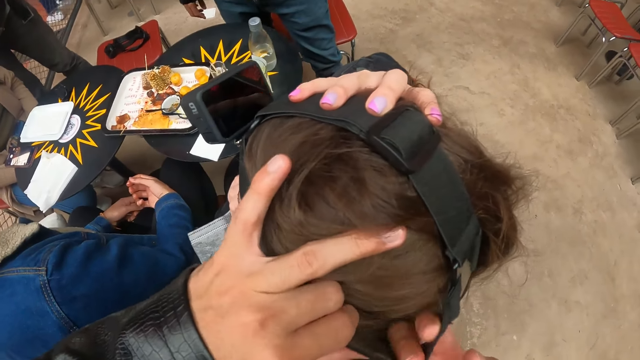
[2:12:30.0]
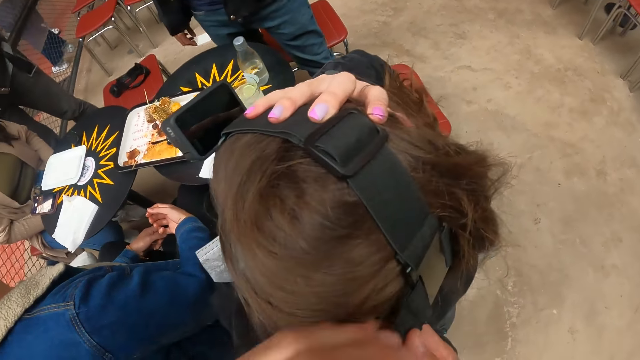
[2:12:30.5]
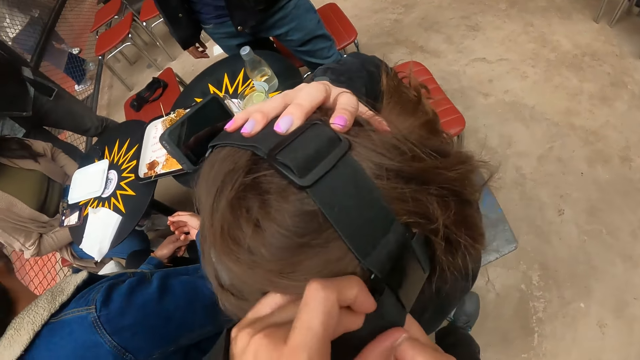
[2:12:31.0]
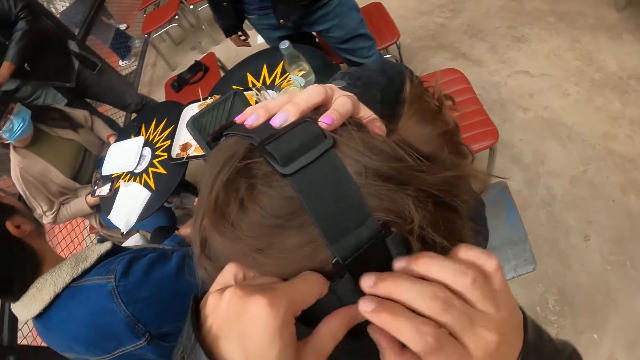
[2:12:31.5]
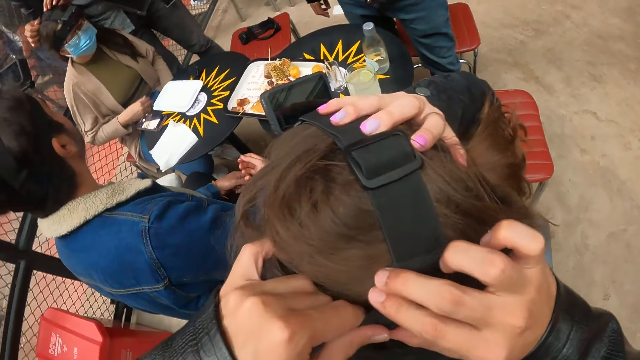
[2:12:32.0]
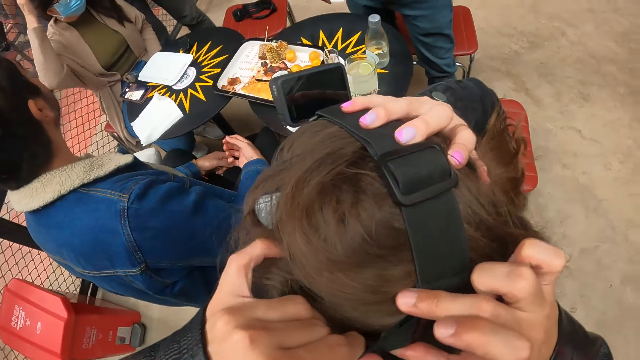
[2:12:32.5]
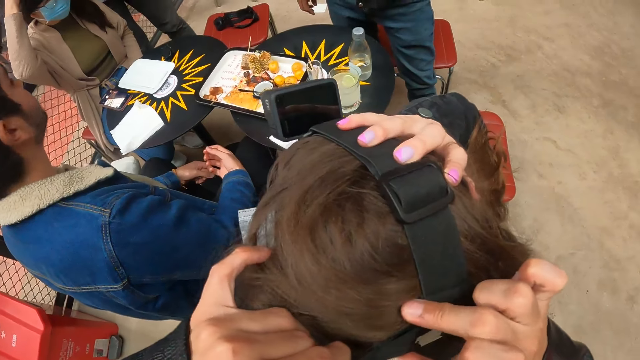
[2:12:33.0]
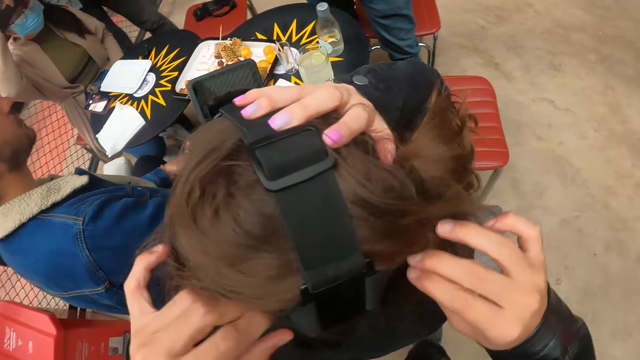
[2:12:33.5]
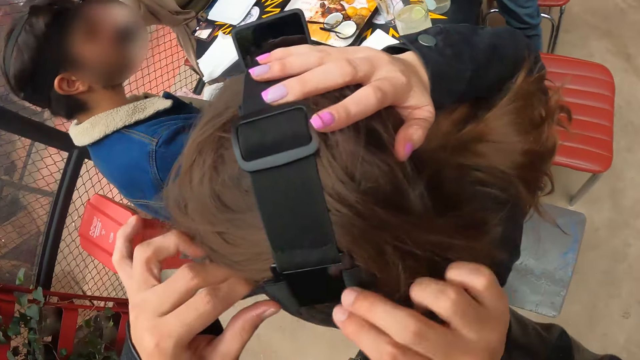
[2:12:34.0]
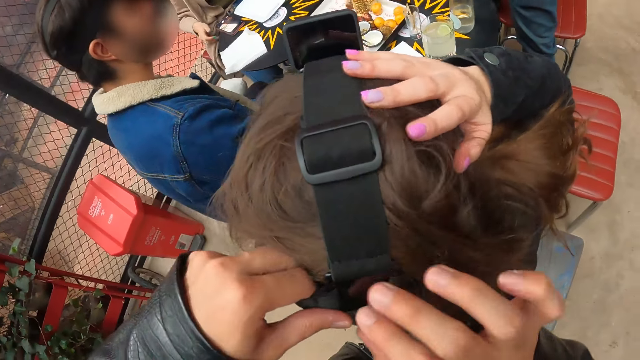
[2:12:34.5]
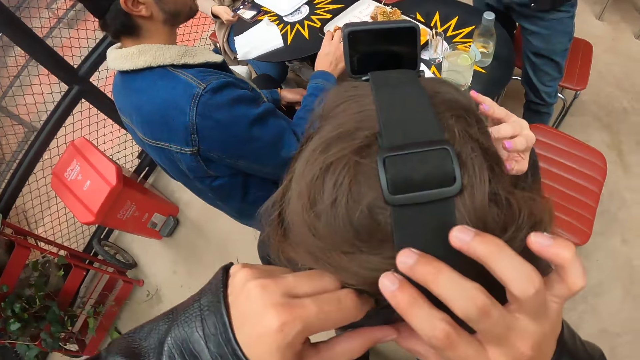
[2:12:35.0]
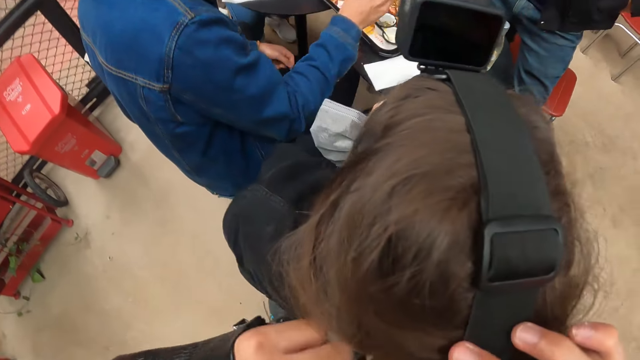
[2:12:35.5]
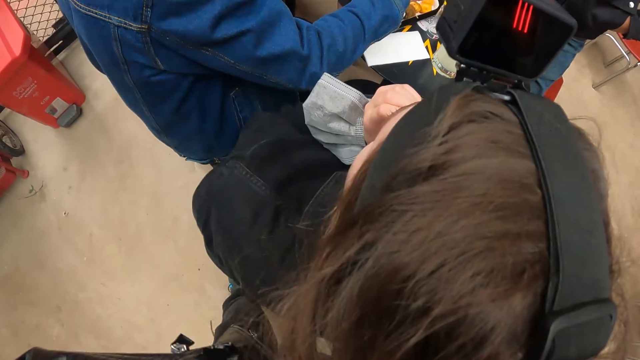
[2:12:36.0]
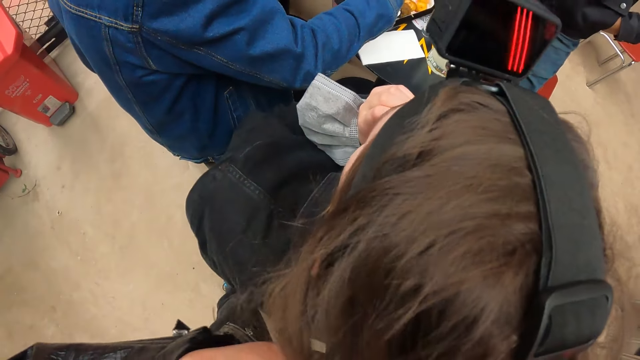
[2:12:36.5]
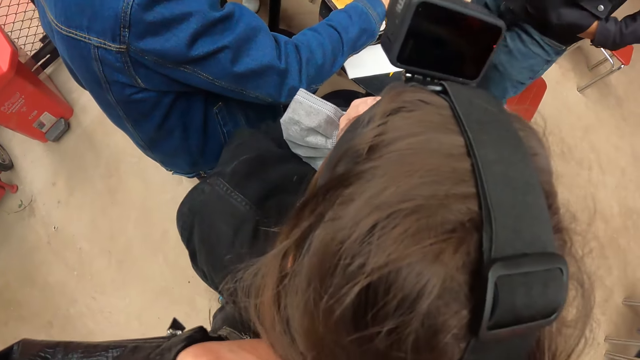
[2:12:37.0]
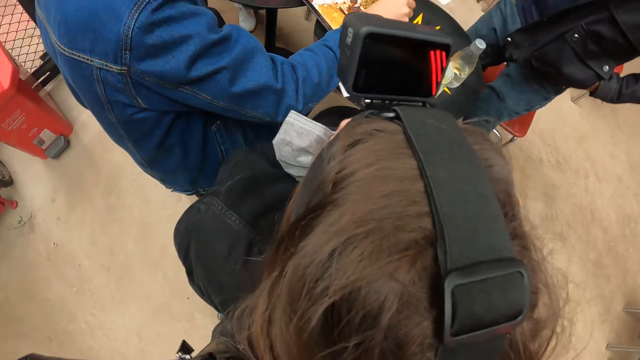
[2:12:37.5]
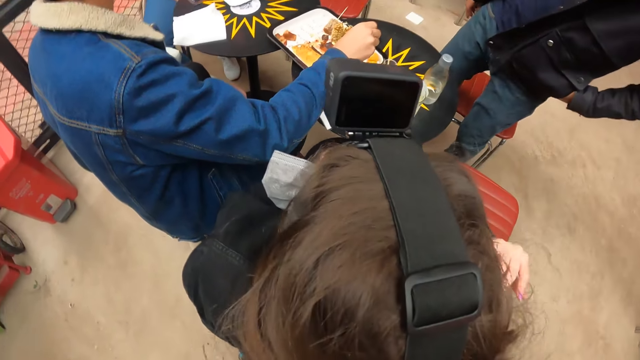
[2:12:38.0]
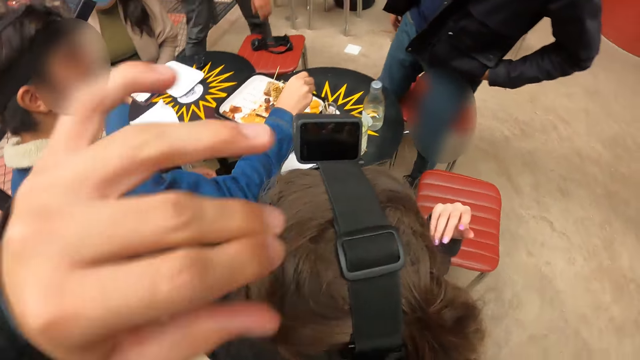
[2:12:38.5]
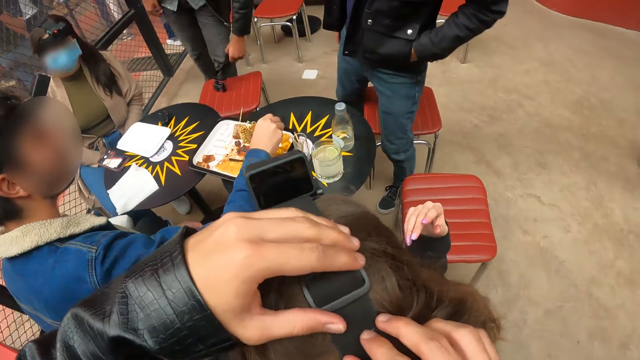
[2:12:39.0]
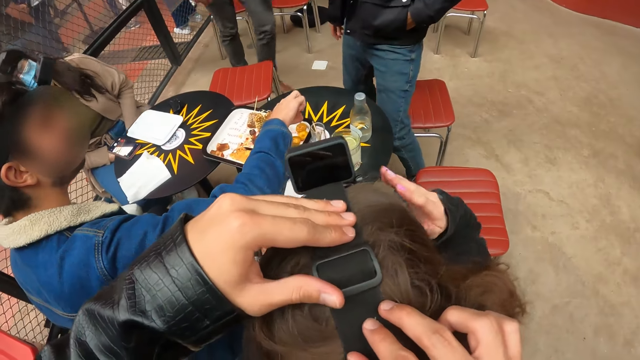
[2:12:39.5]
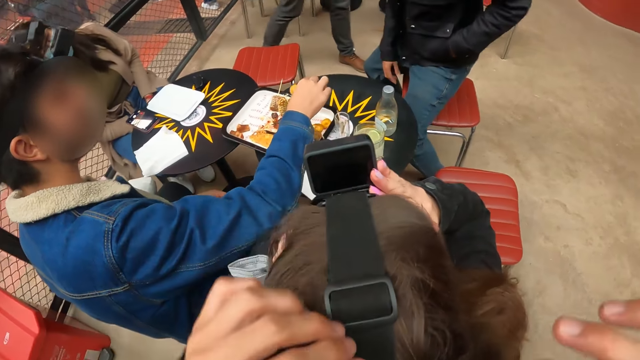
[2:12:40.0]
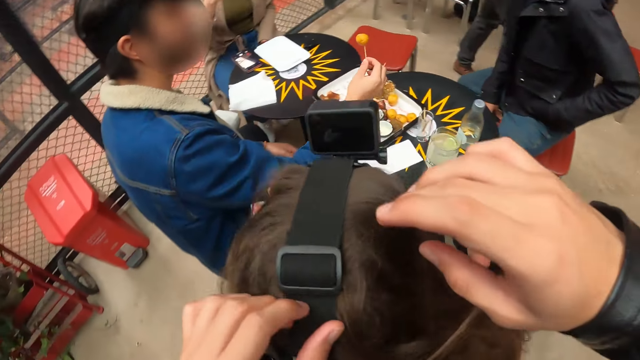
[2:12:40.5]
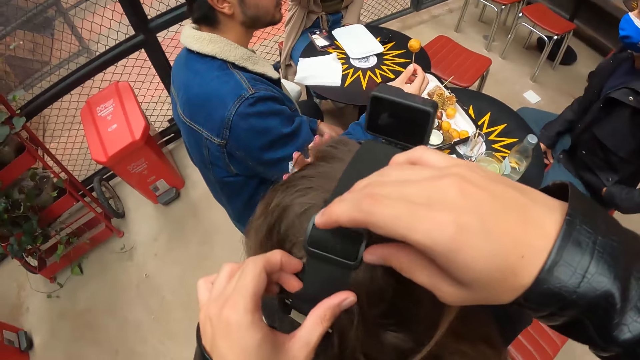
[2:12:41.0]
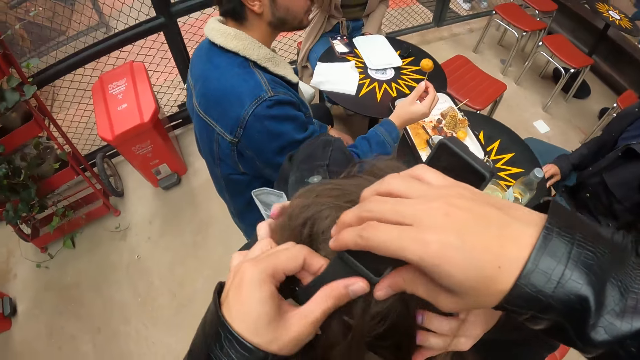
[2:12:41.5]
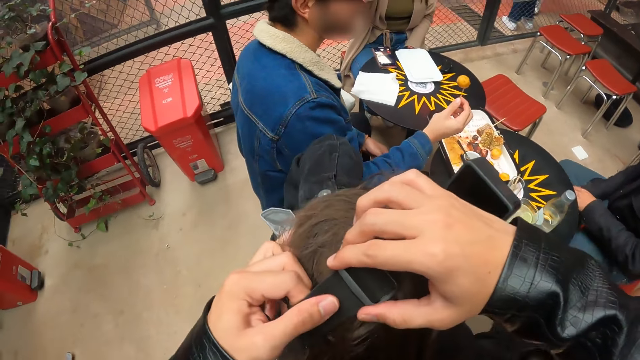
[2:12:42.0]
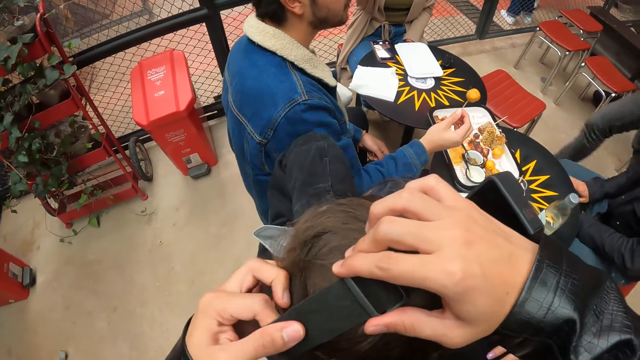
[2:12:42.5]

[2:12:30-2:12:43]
The man adjusts the woman's camera belt with both hands. The man picks the camera from the chair with his left hand. Another man picks a bun from a tray with a toothpick.

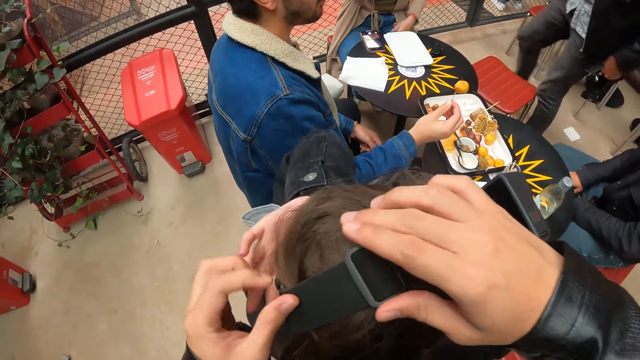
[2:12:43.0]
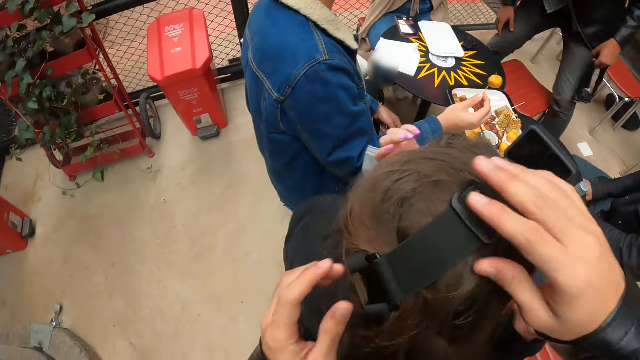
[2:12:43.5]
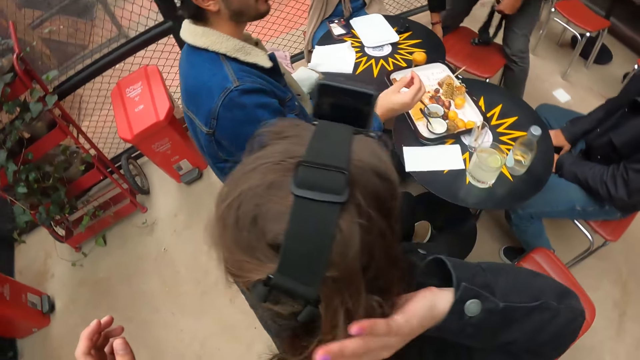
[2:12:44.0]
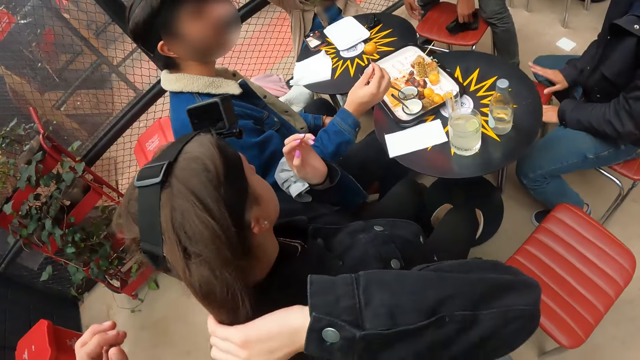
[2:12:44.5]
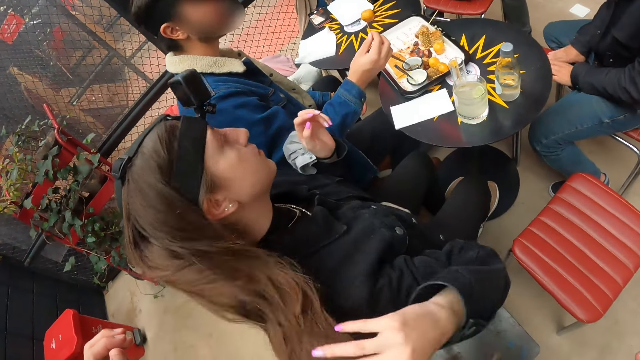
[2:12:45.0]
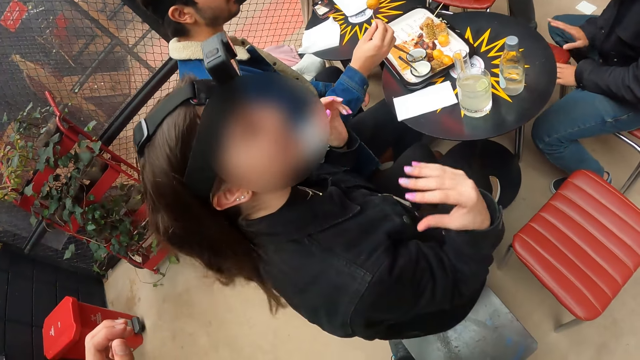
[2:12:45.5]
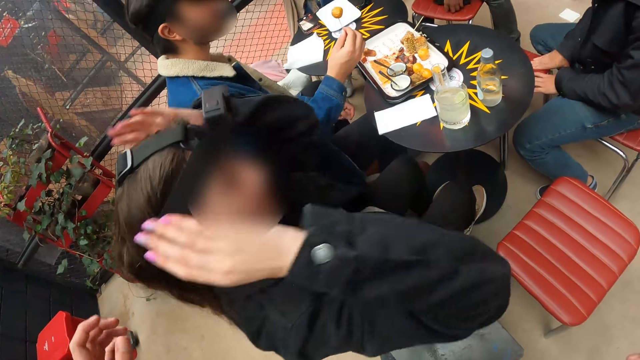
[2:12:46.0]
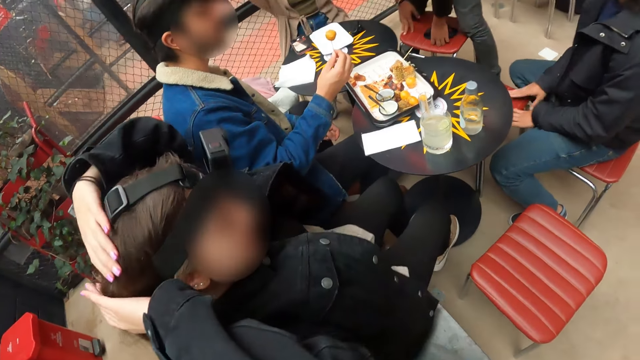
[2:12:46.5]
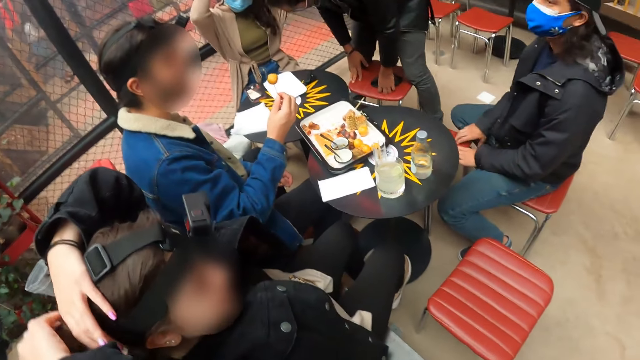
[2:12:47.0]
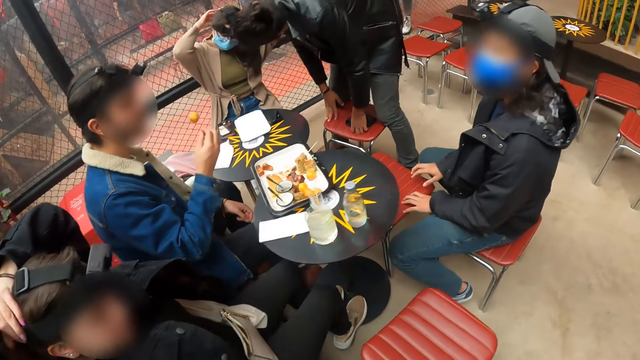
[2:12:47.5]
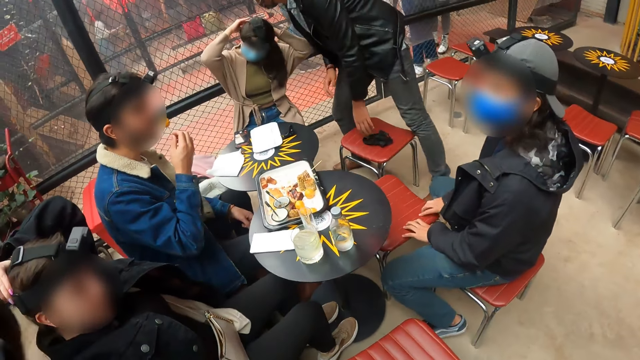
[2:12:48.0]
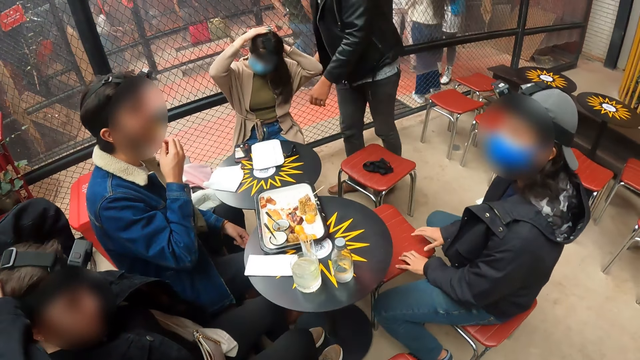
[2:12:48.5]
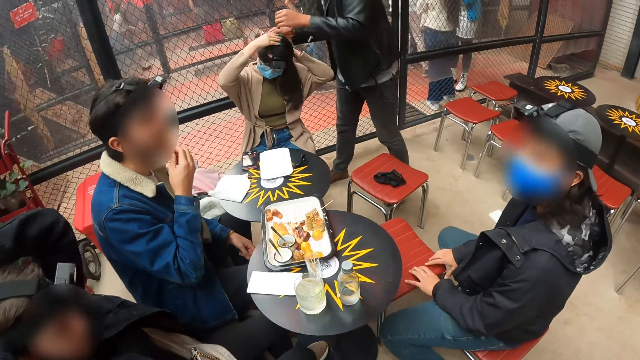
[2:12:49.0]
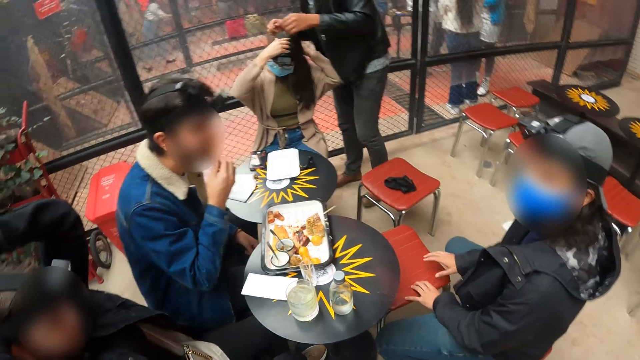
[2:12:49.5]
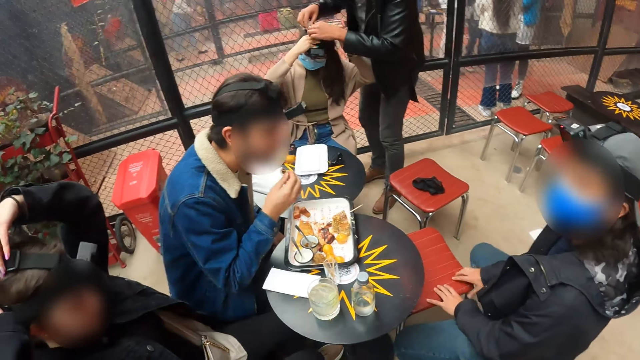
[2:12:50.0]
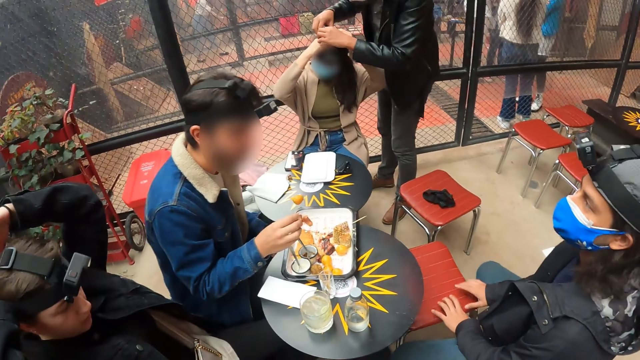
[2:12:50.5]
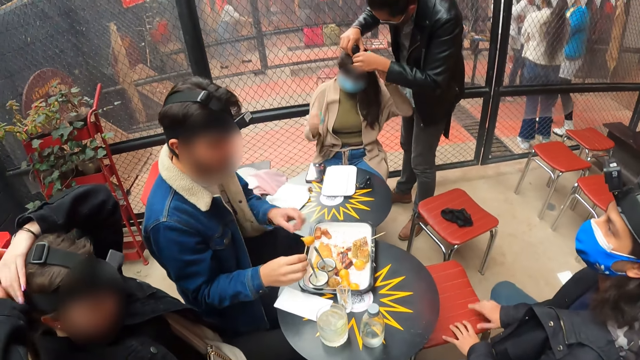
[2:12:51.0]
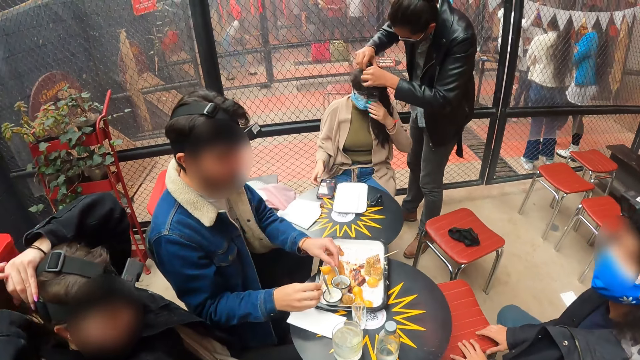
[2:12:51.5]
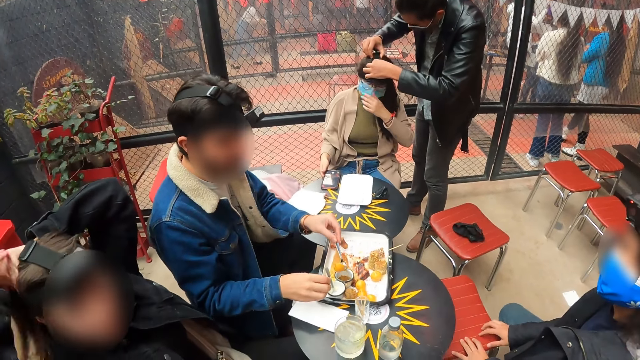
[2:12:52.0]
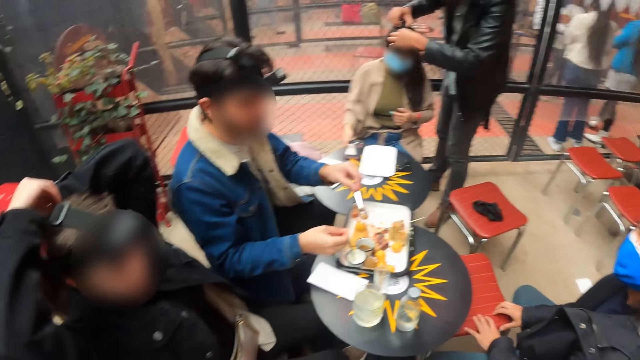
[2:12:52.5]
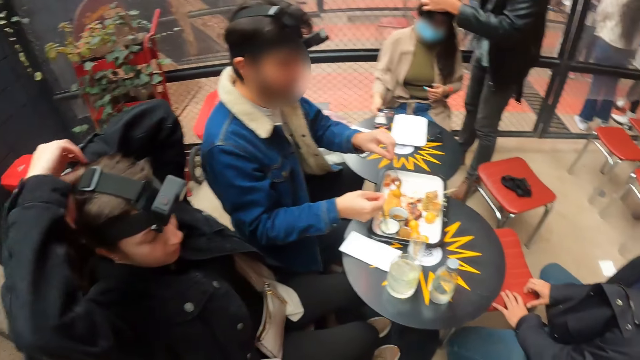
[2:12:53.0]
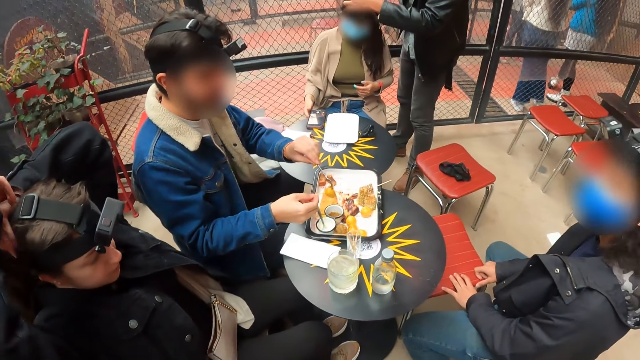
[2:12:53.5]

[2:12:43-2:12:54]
The man drops the camera belt on the chair with his left hand. The woman packs her hair with both hands. The camera wearer interacts with a woman. Another man eats from the tray. The first man adjusts another woman's camera belt with both hands.
